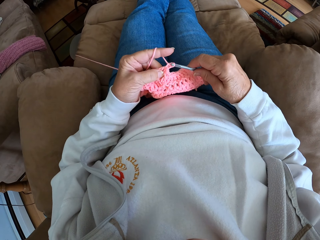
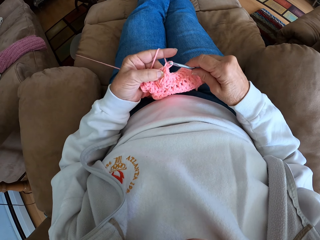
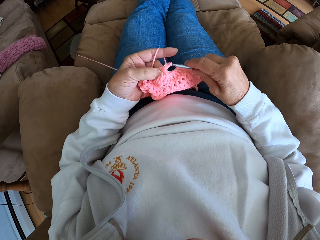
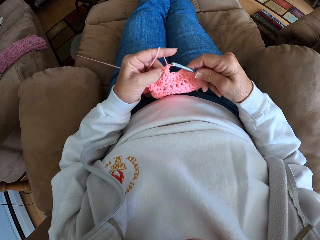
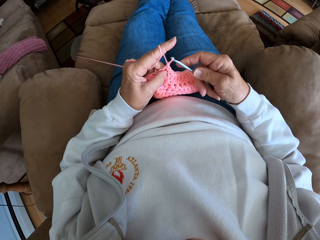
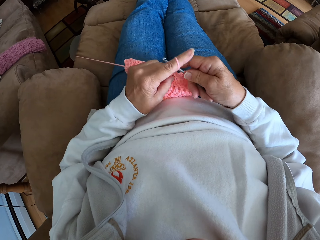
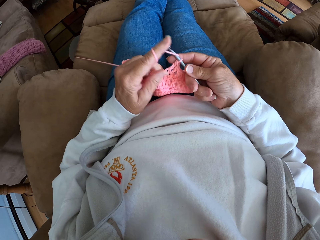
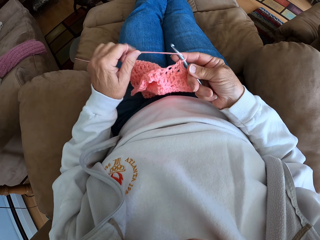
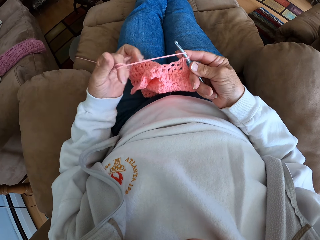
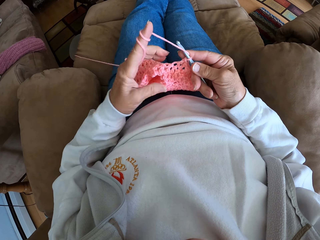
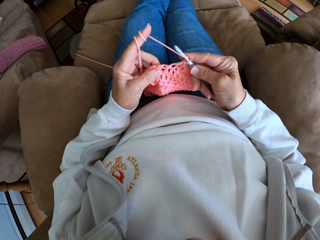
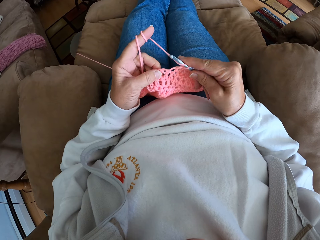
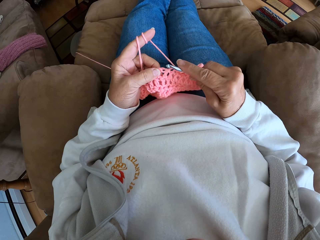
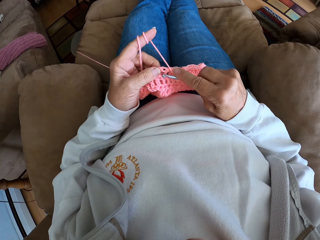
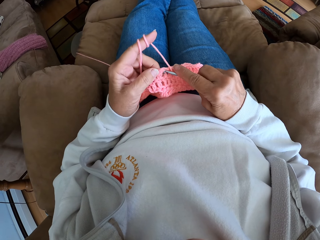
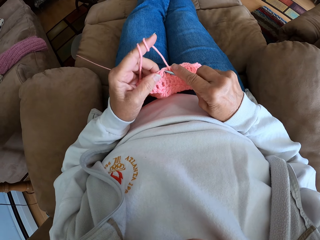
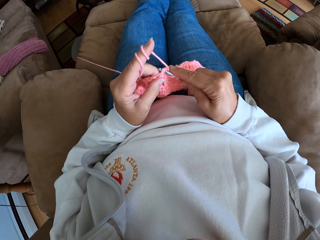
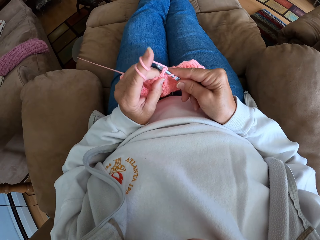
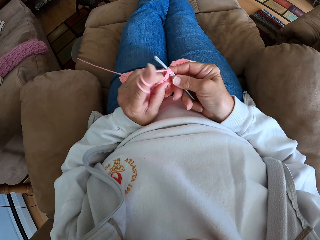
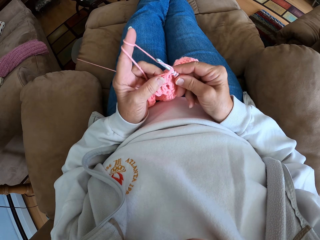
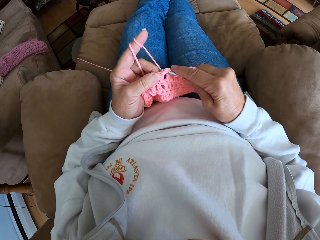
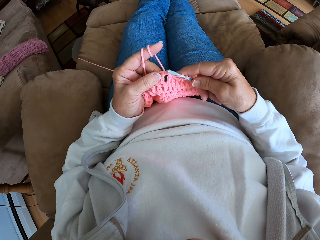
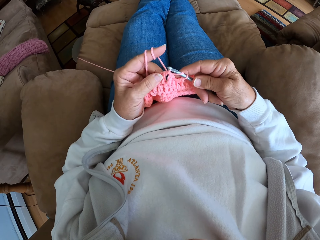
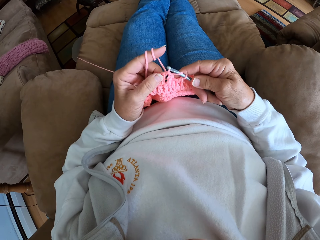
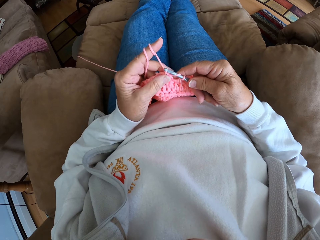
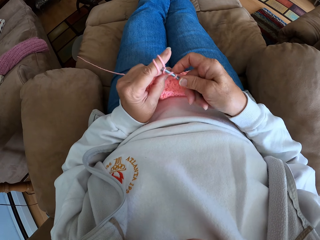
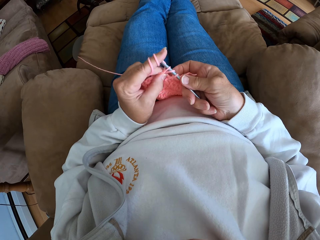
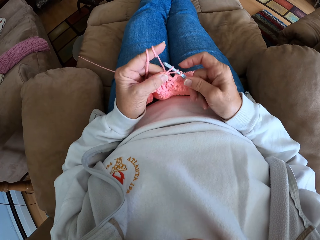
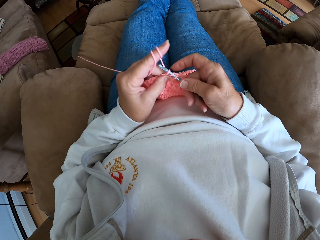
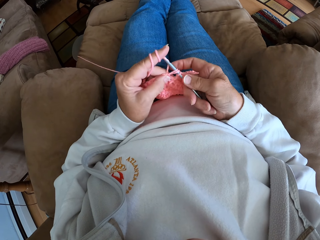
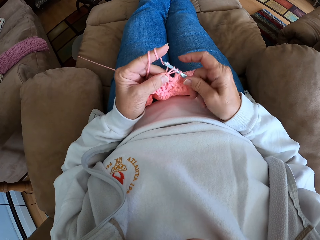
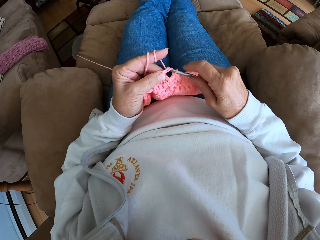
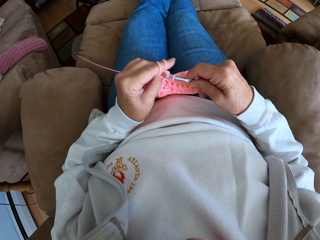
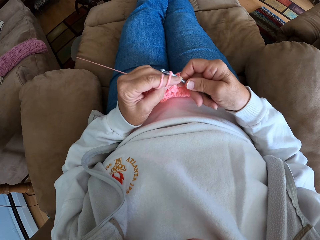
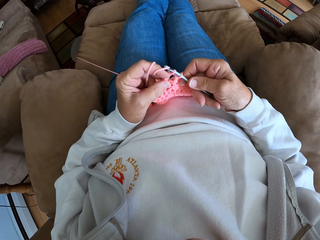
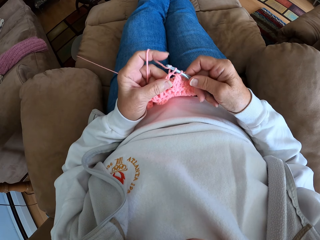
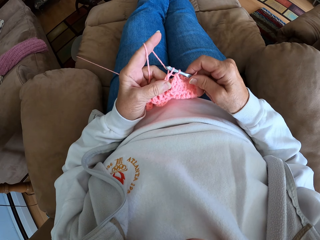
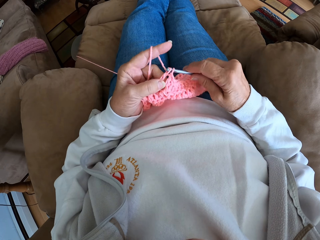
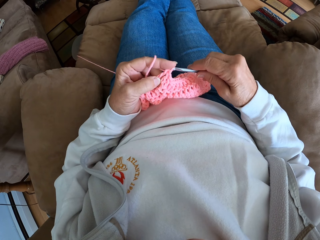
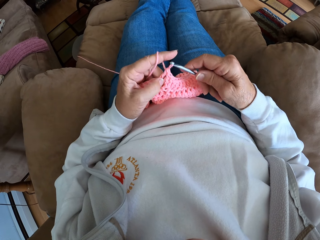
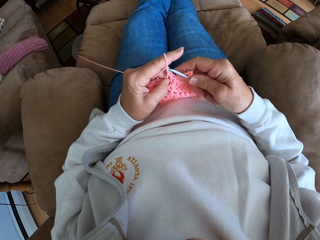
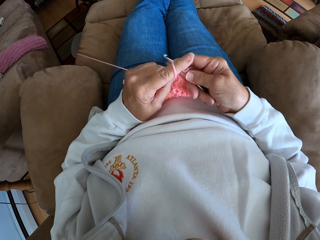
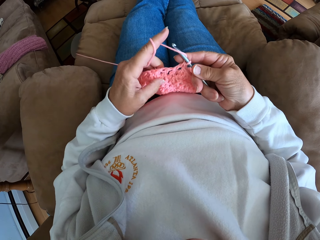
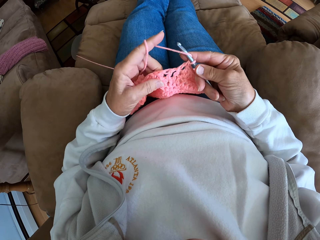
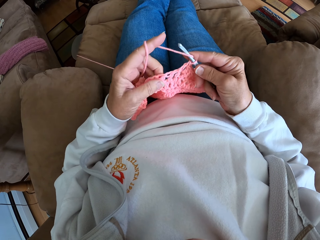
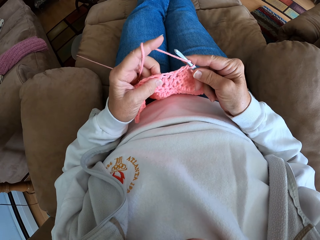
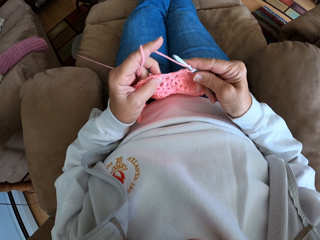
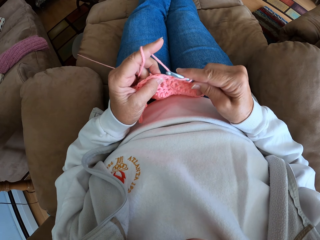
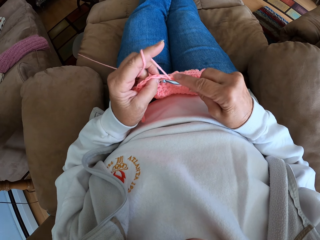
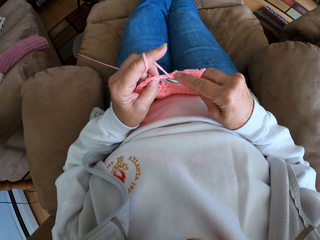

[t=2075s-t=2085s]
The camera wearer rolls more yarn on her left finger. She makes a stitch with a crochet hook.

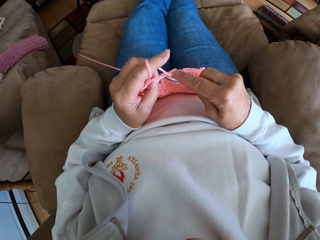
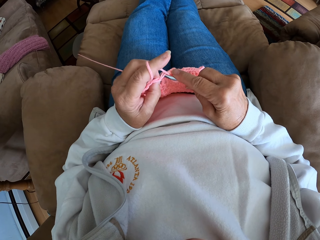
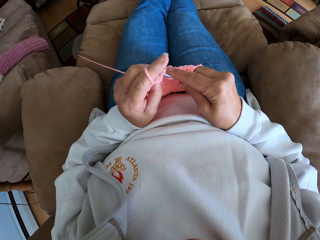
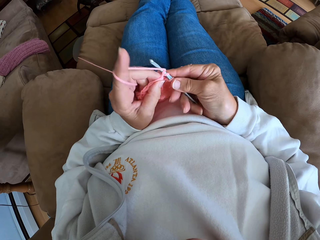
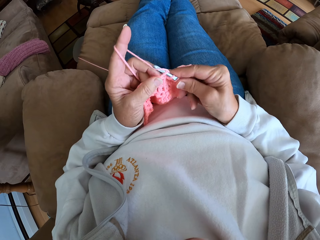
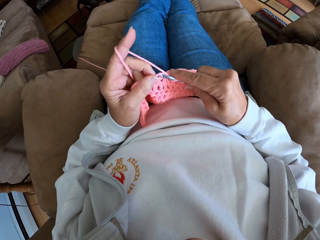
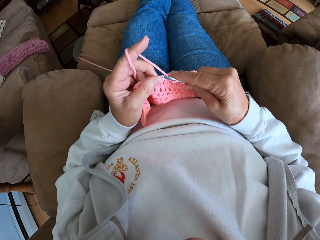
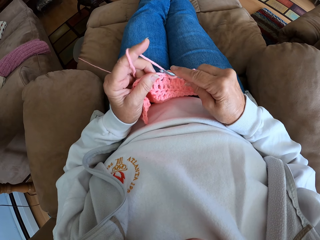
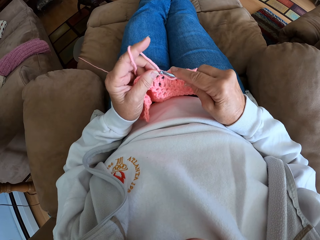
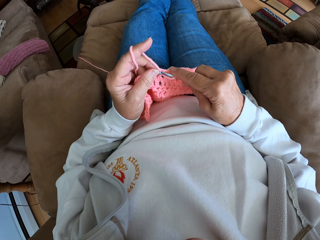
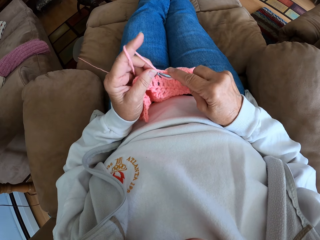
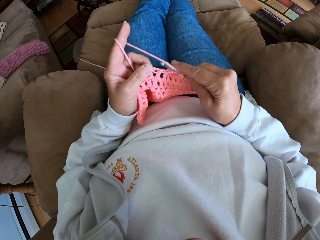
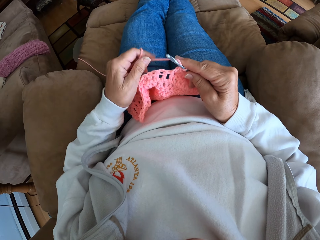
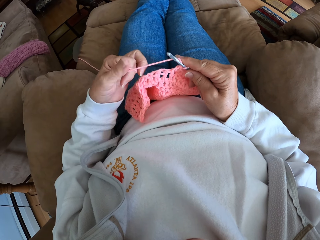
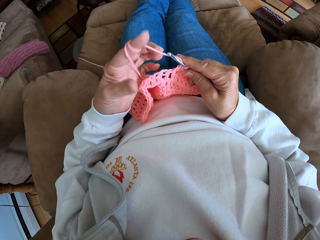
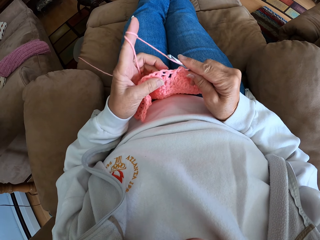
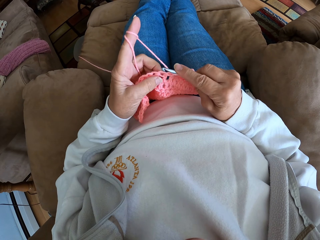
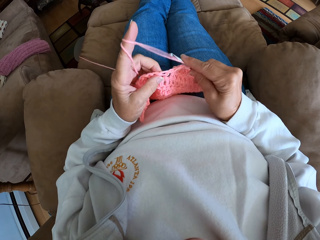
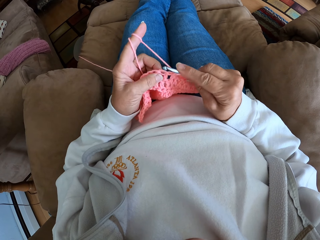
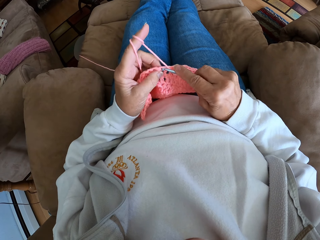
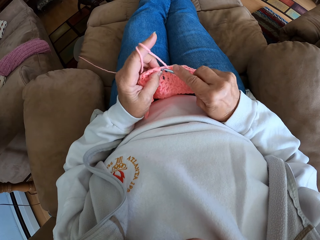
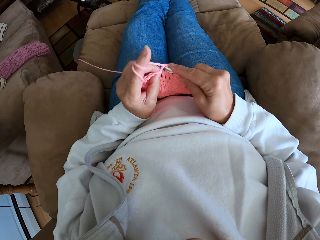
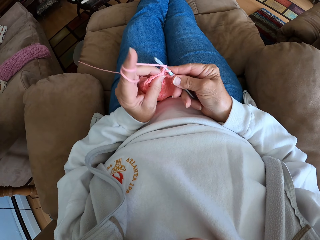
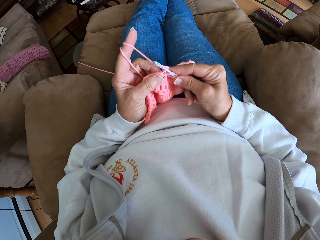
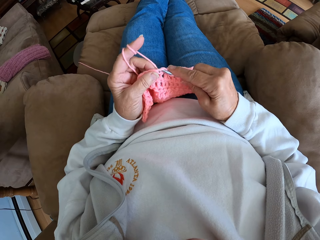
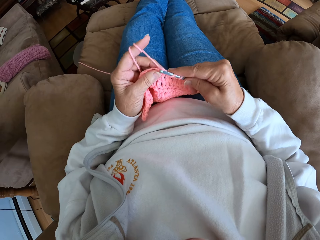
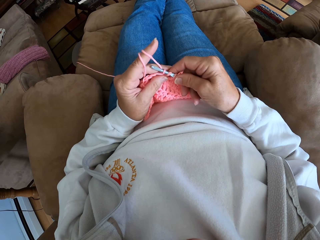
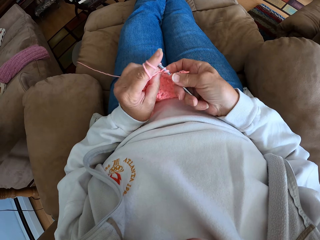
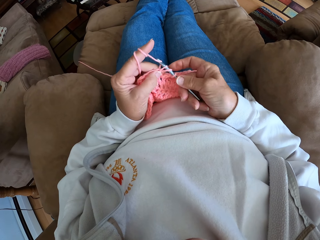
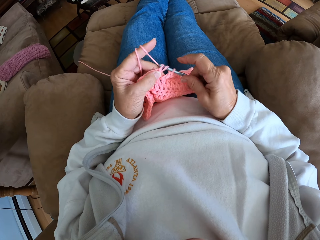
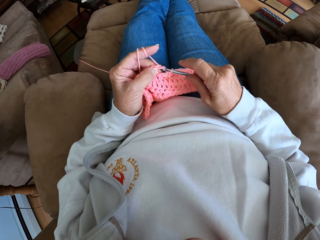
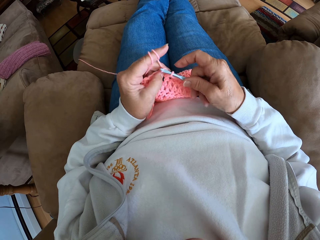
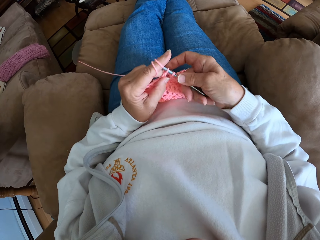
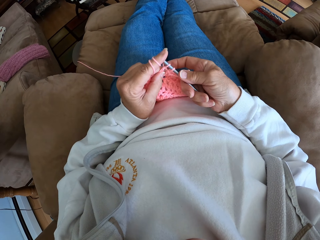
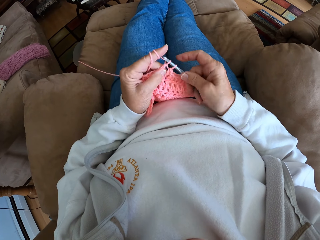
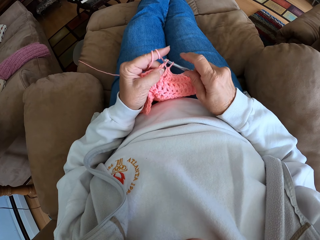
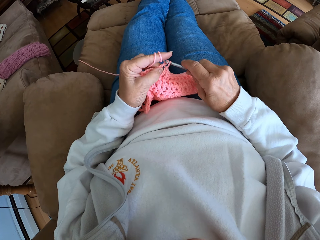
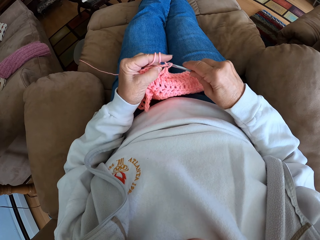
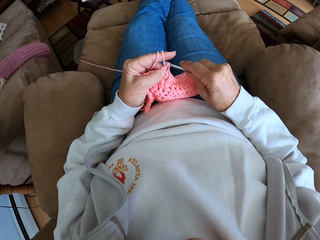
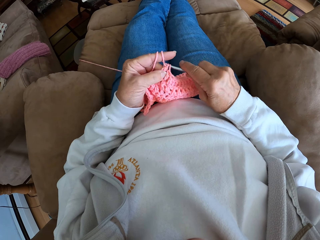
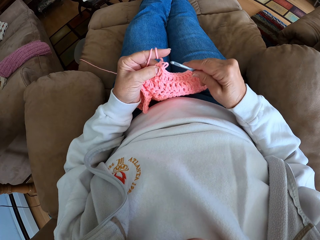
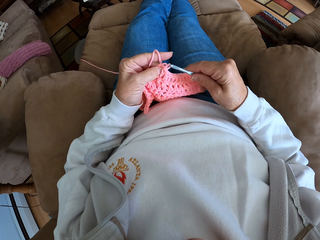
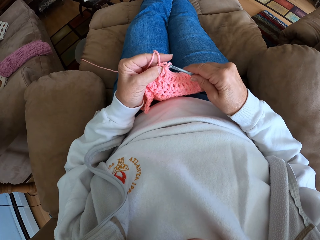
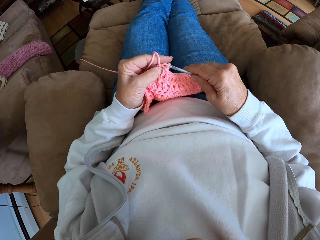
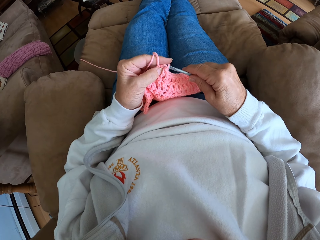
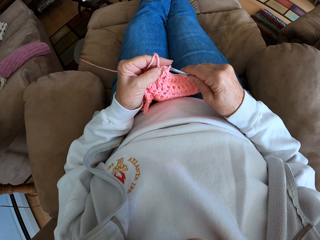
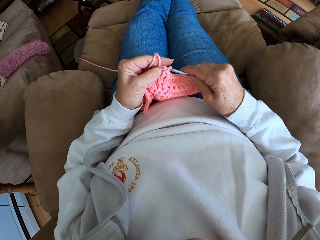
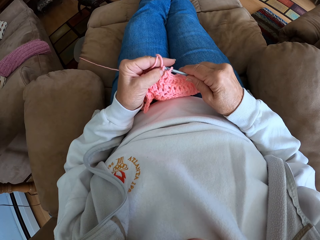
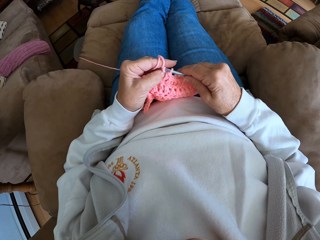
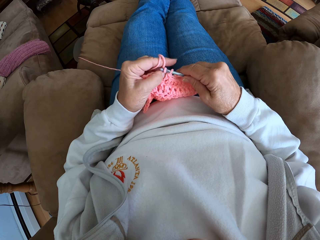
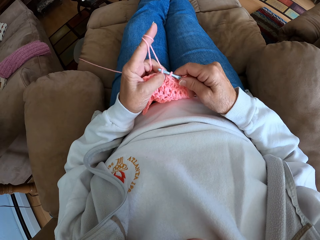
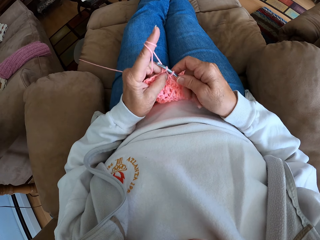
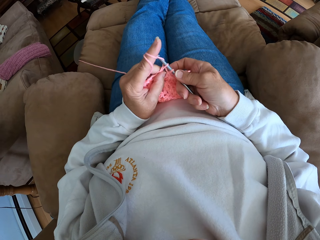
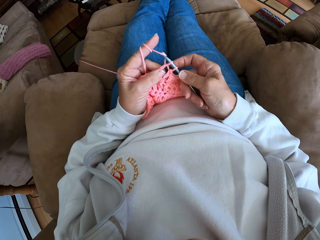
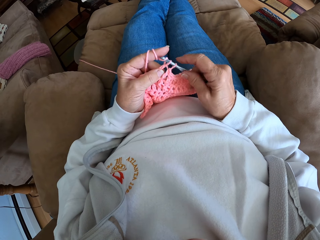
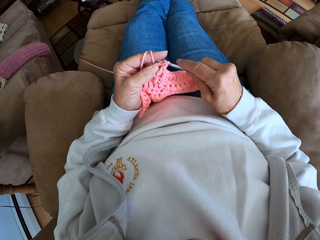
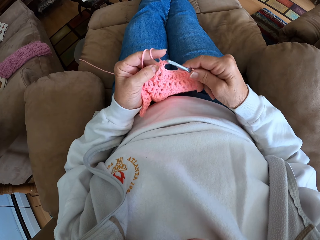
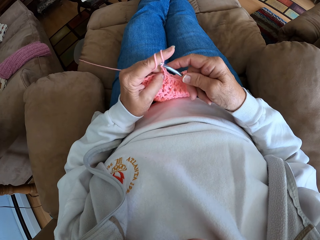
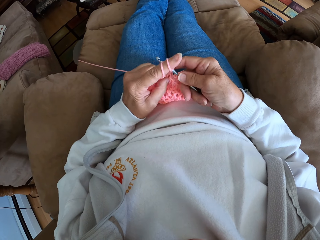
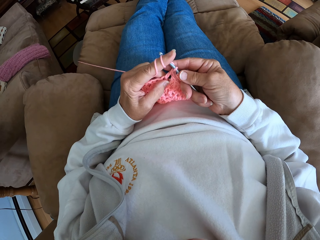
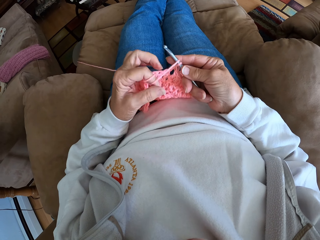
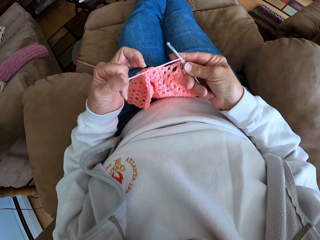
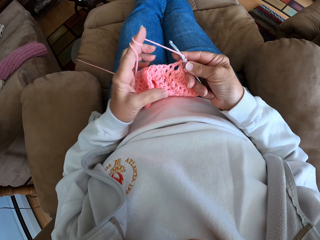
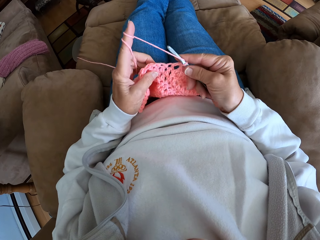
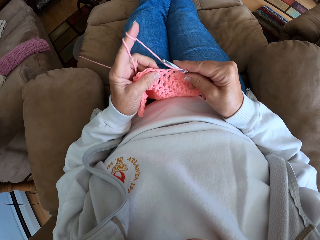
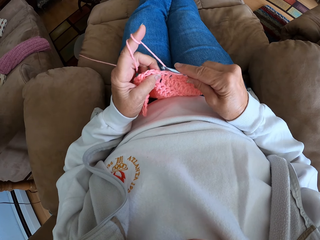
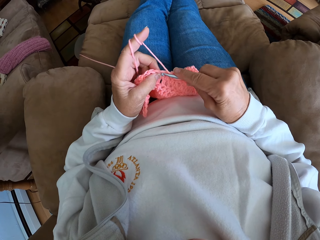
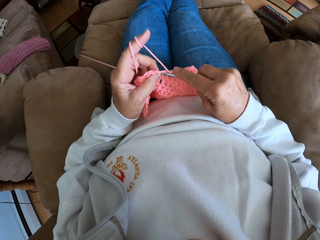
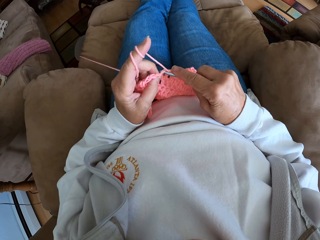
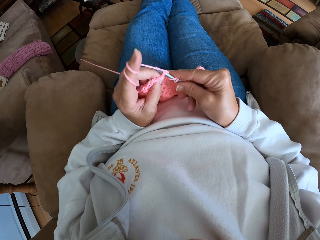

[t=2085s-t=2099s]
The camera wearer rolls more yarn on her left finger. She makes a stitch with a crochet hook. She rolls more yarn on her left finger. She makes a stitch with the crochet hook.
